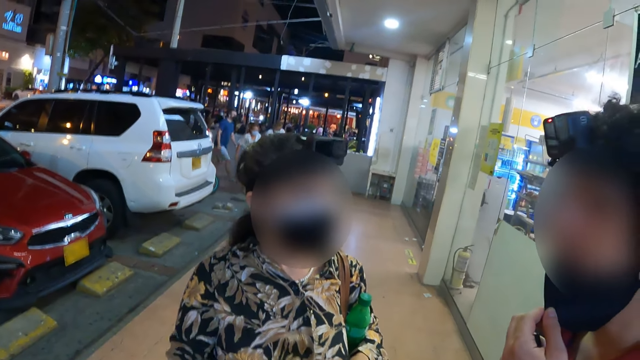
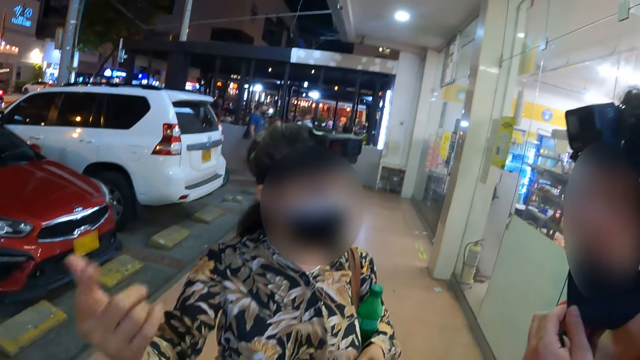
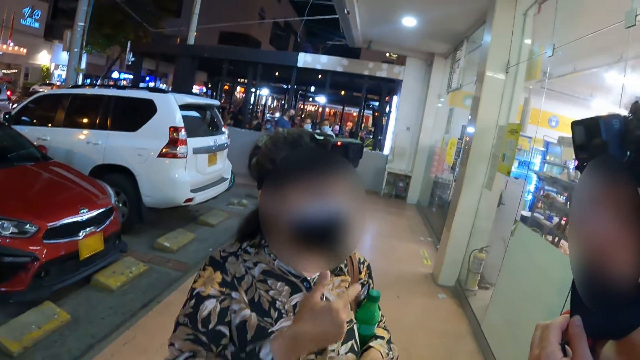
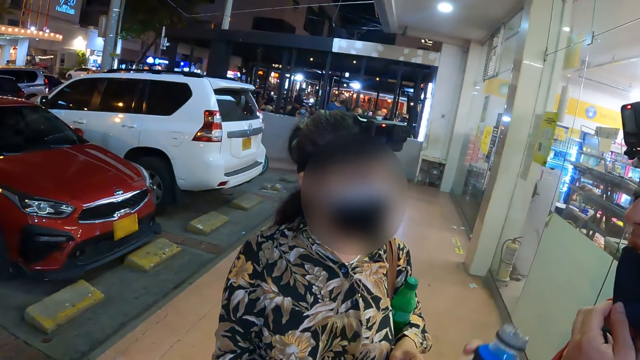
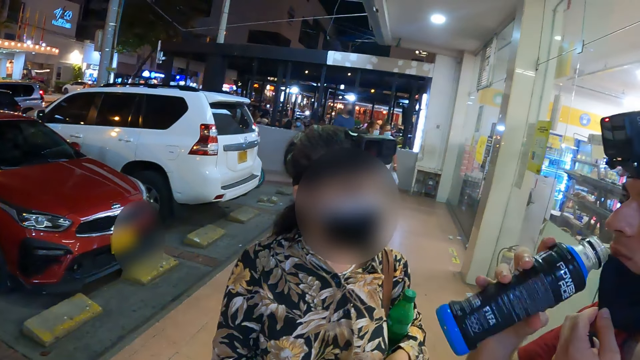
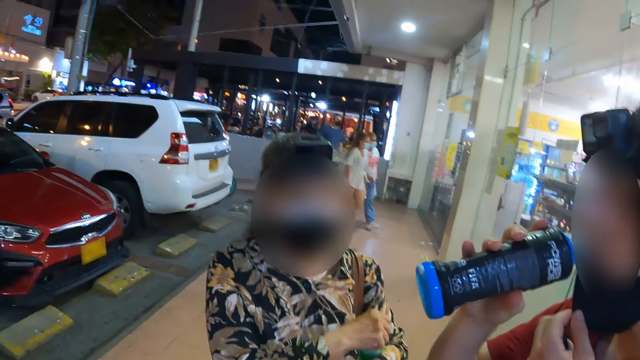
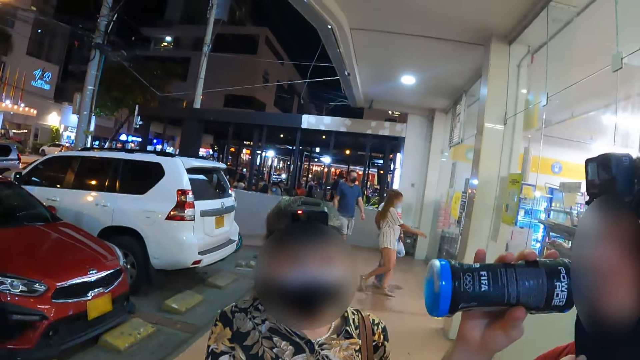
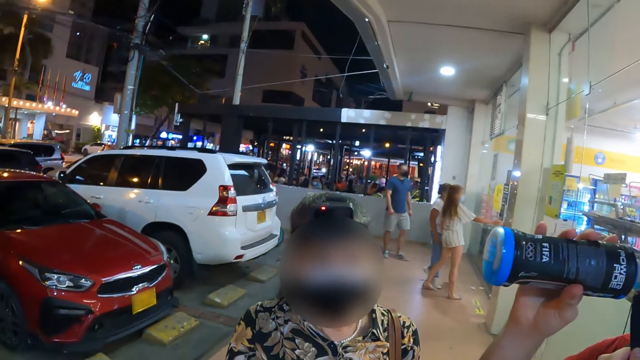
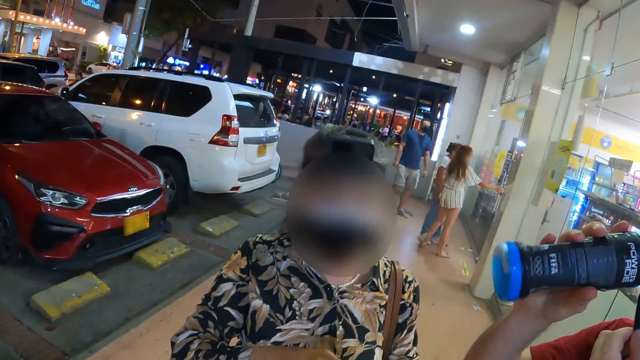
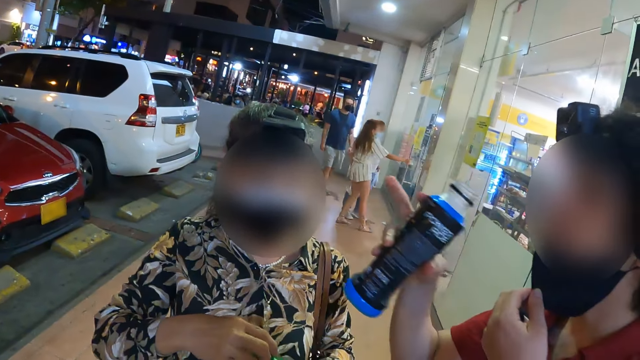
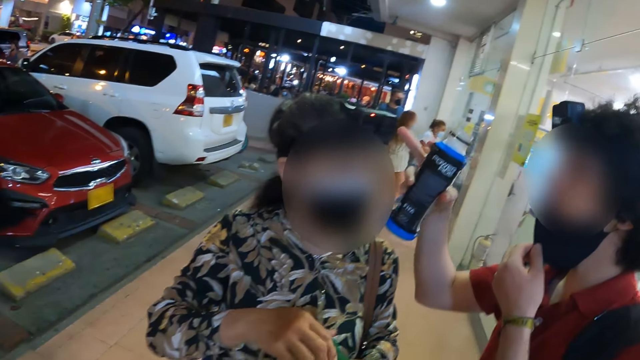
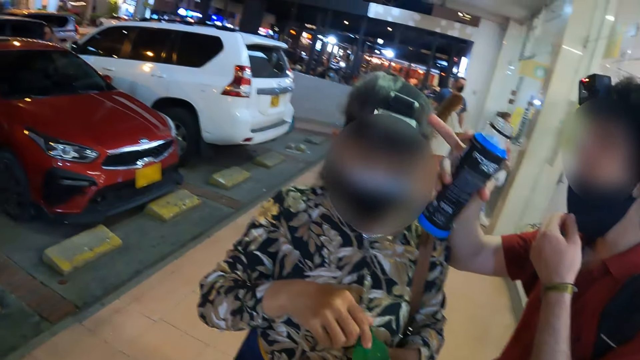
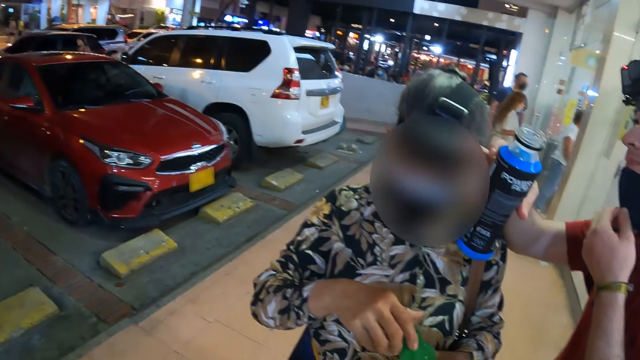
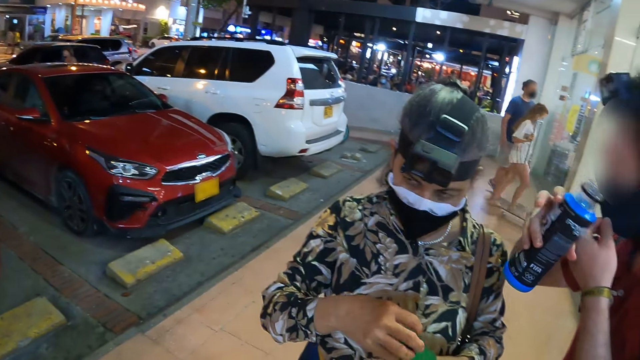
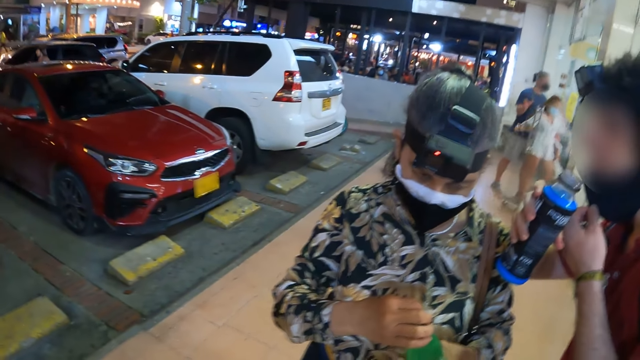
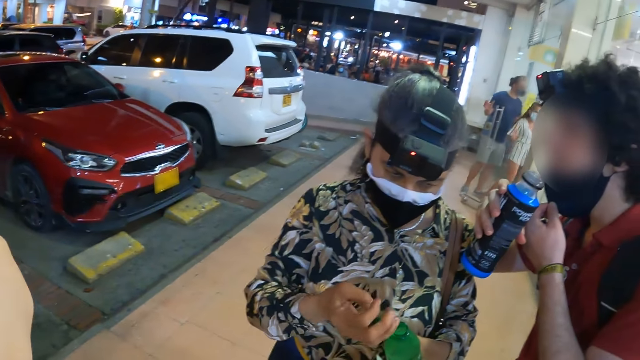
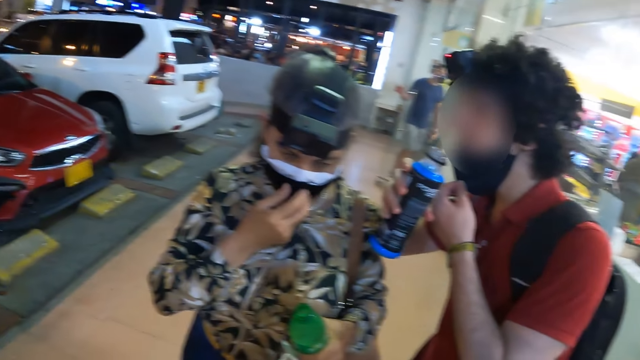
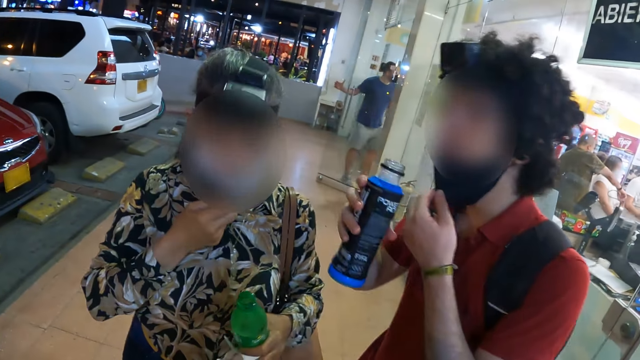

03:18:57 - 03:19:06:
A woman opens the lid of the beverage bottle.

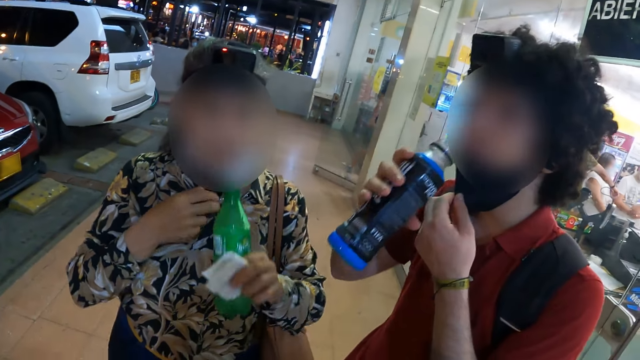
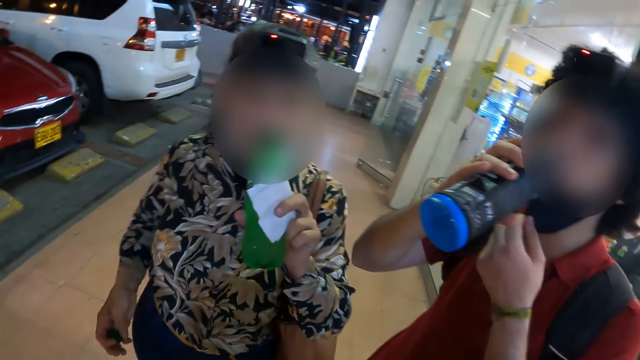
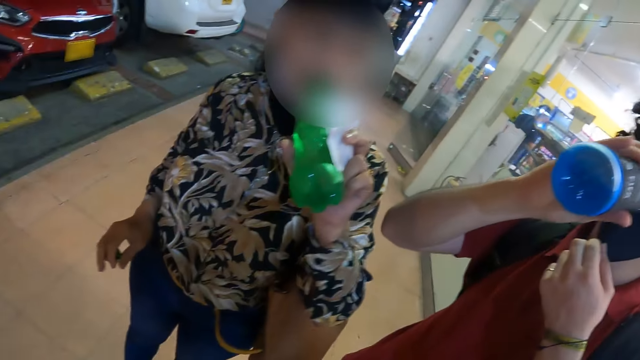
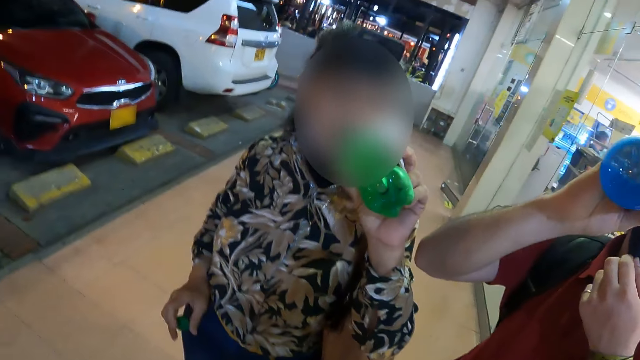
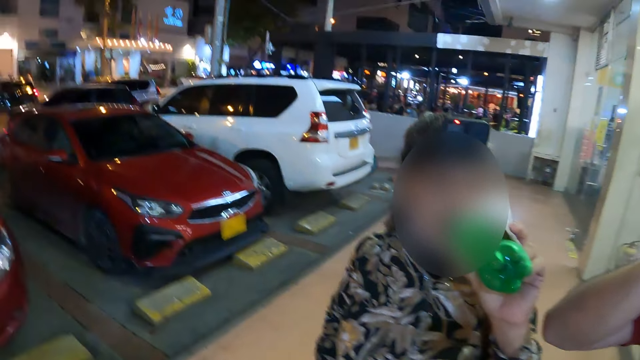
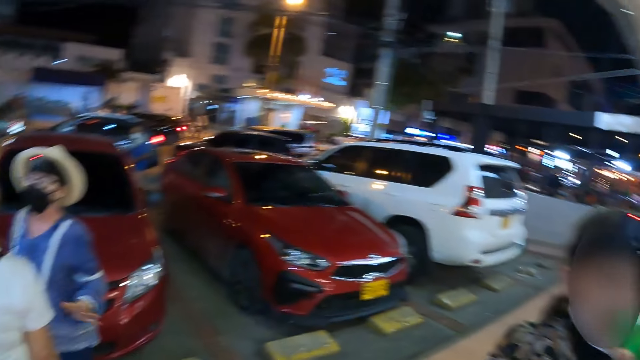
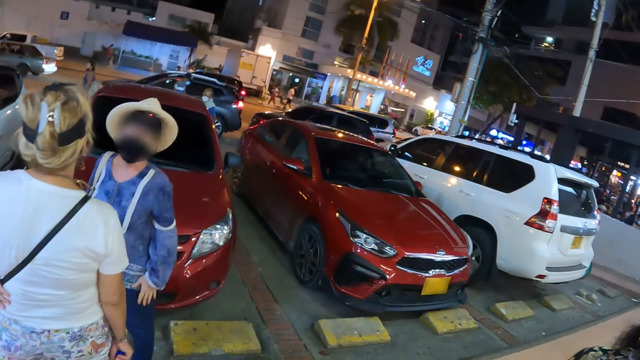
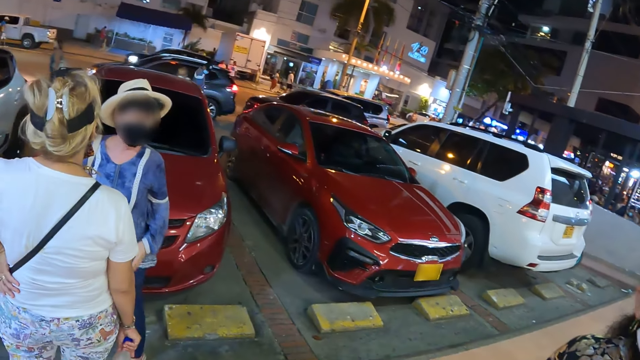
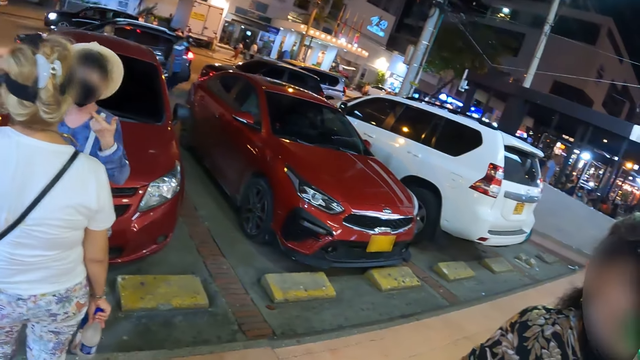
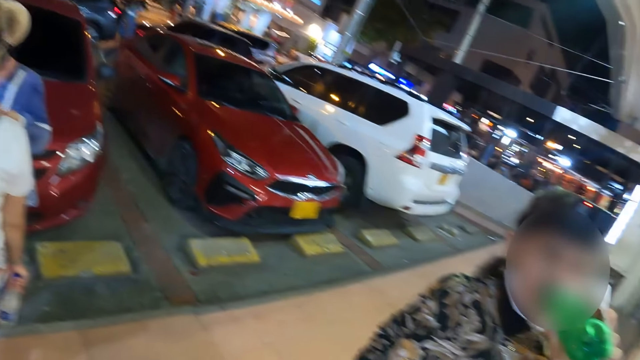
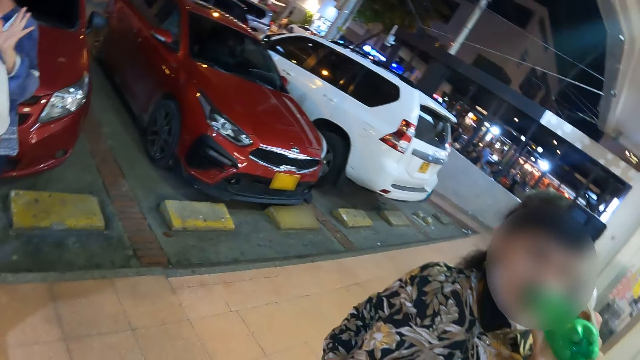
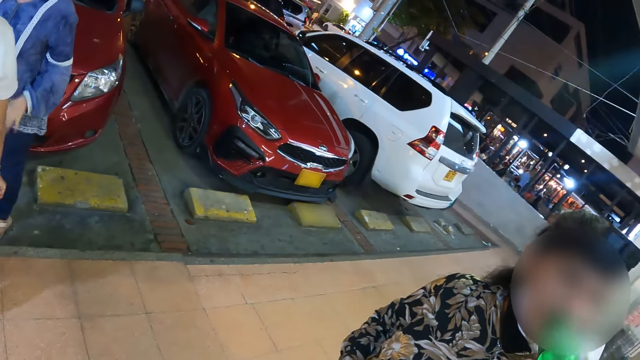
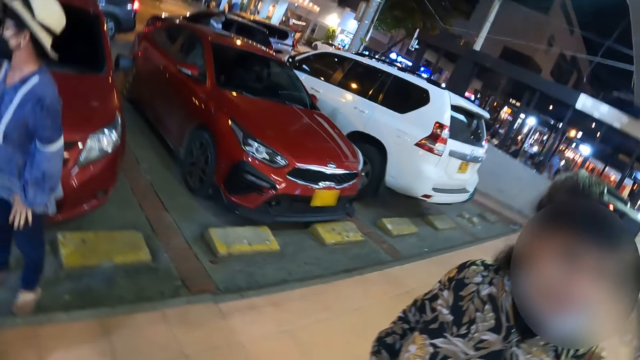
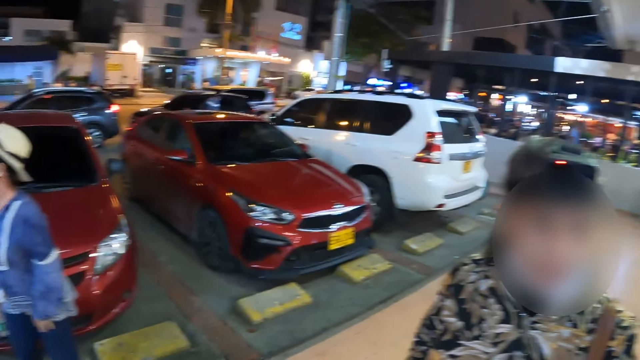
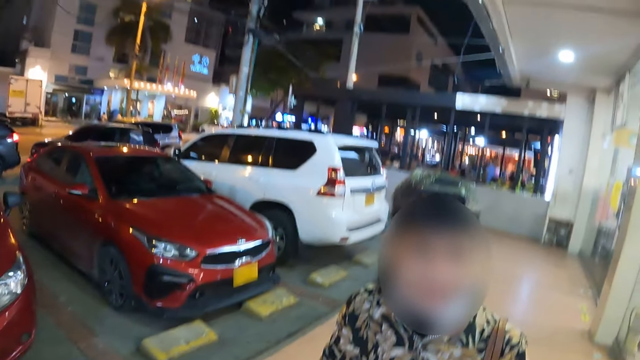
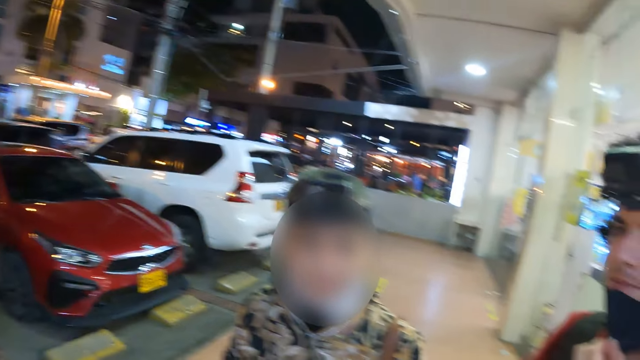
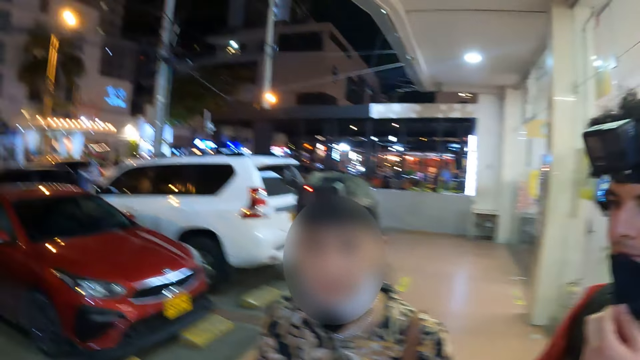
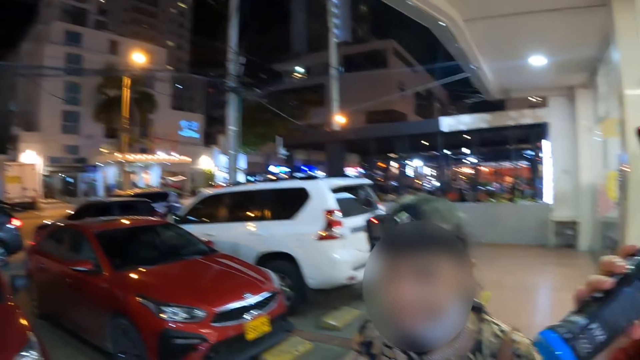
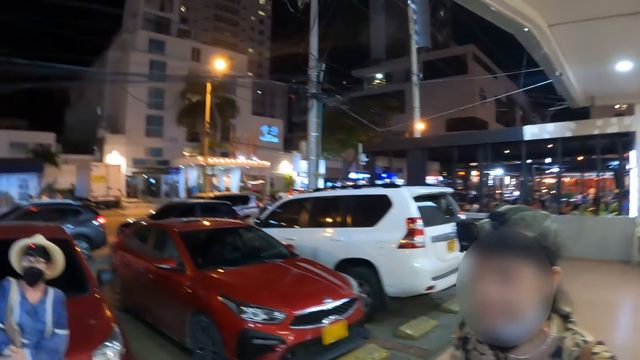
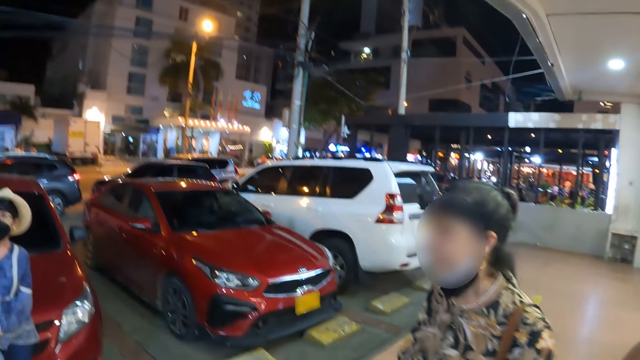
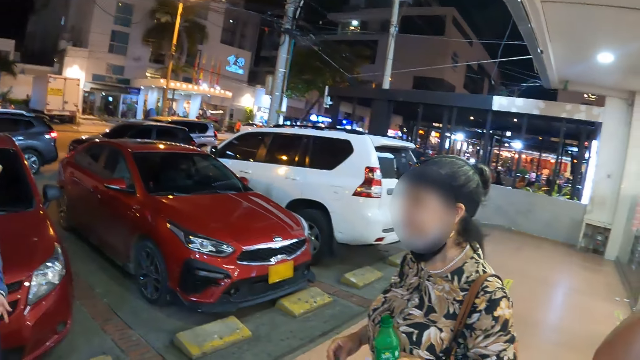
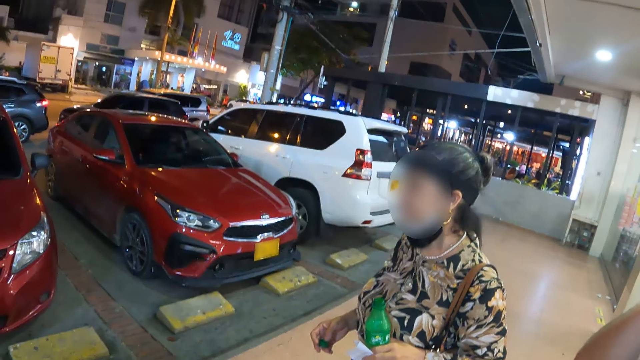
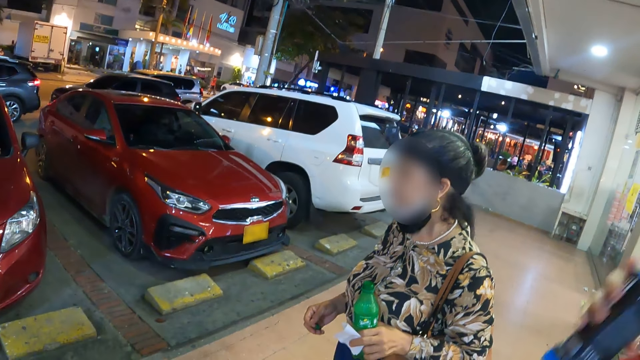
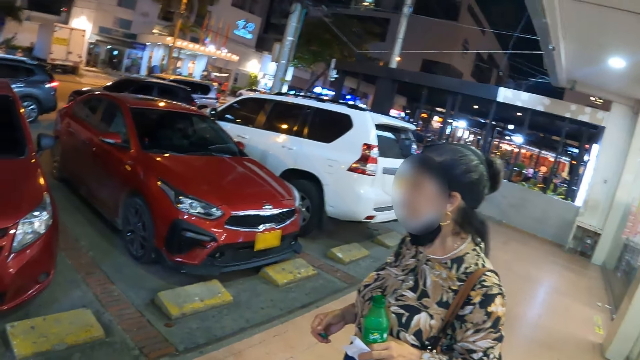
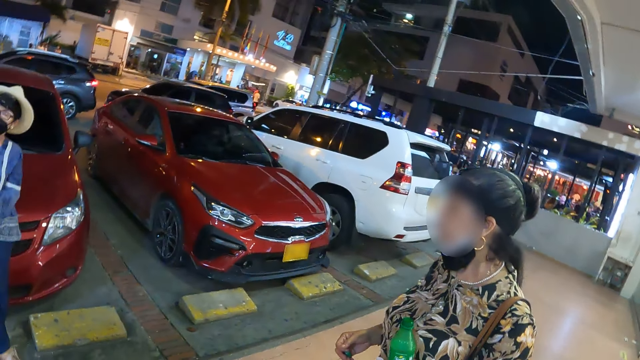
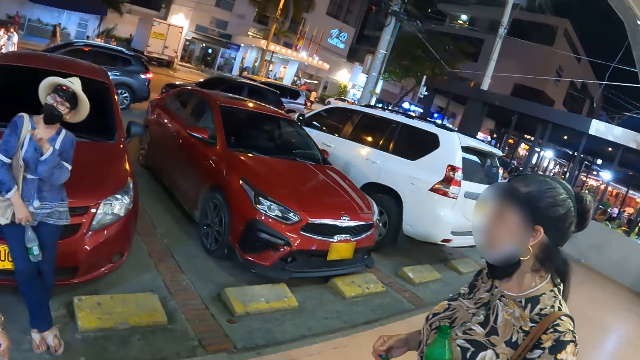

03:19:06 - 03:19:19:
A woman drinks her beverage, a soda. The camera wearer looks around.
